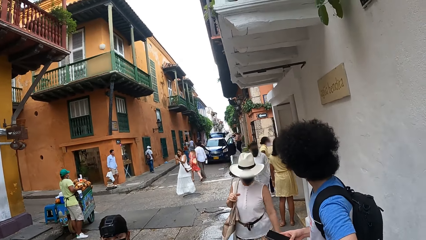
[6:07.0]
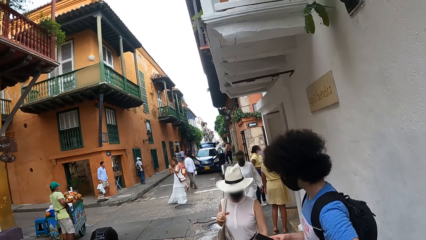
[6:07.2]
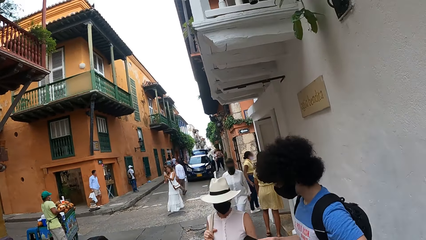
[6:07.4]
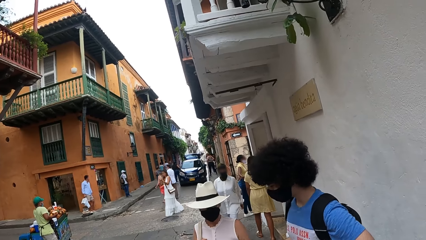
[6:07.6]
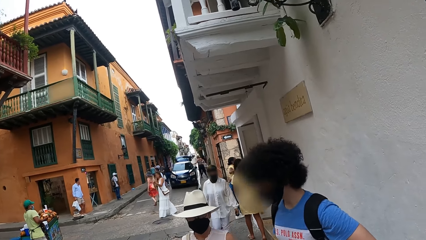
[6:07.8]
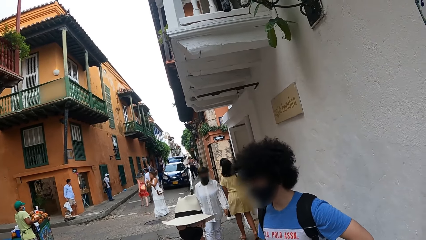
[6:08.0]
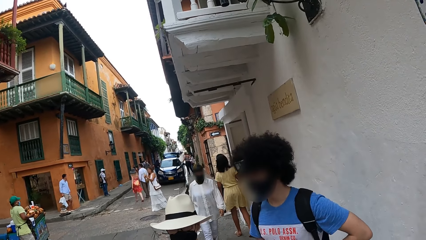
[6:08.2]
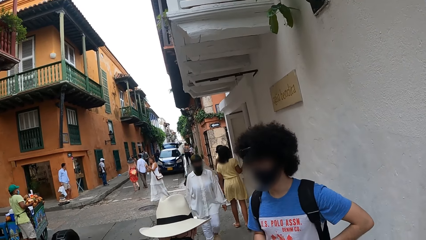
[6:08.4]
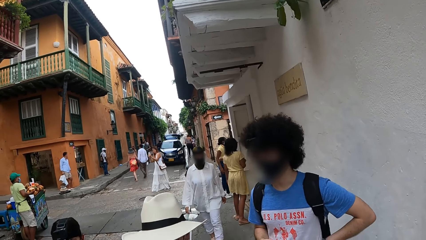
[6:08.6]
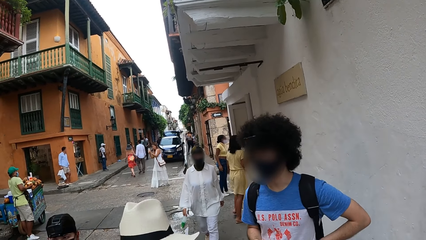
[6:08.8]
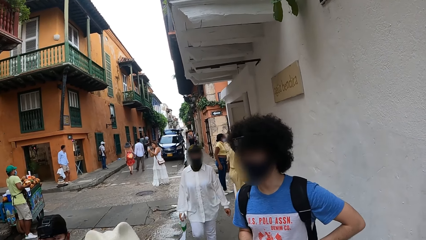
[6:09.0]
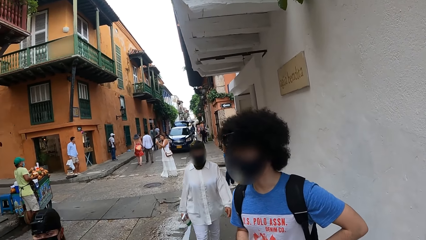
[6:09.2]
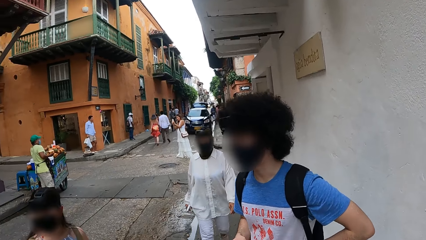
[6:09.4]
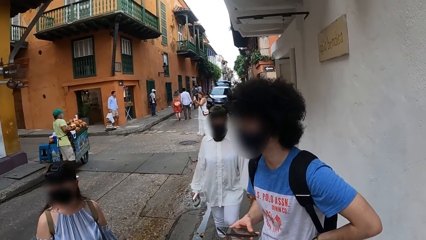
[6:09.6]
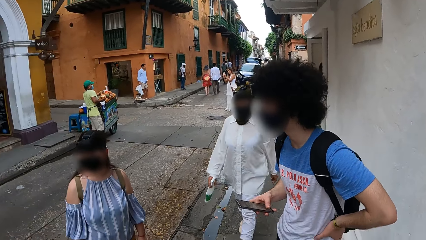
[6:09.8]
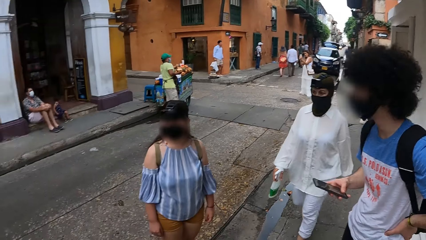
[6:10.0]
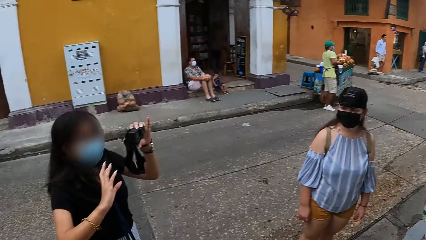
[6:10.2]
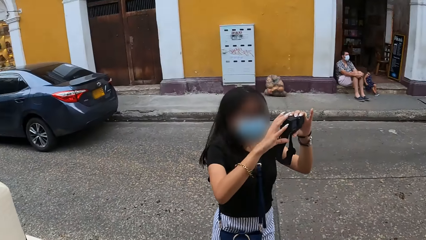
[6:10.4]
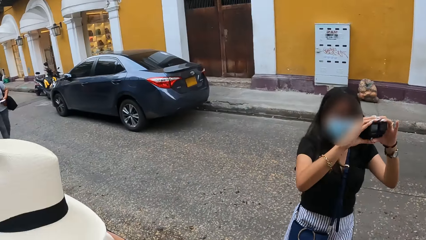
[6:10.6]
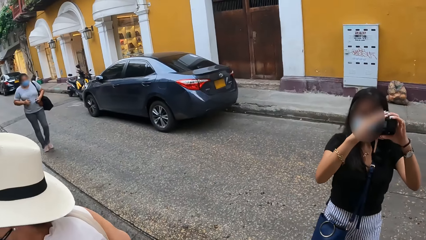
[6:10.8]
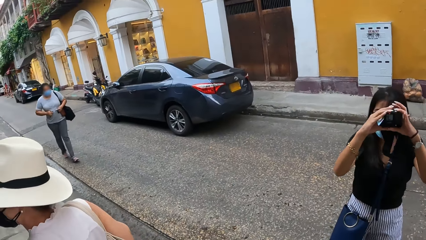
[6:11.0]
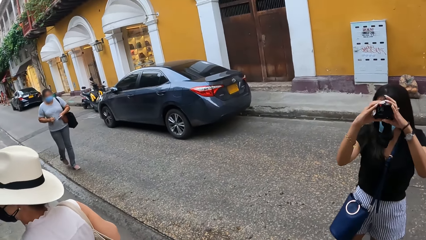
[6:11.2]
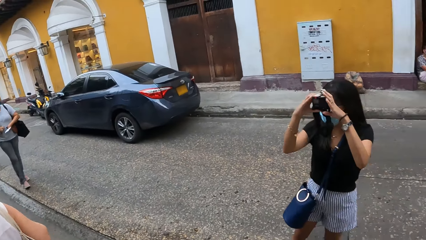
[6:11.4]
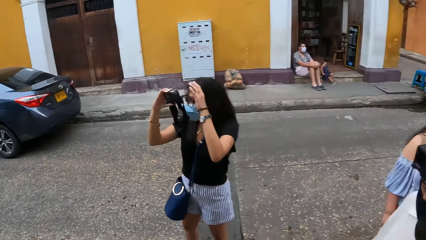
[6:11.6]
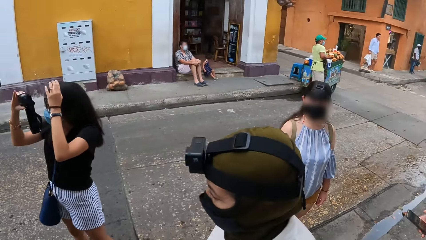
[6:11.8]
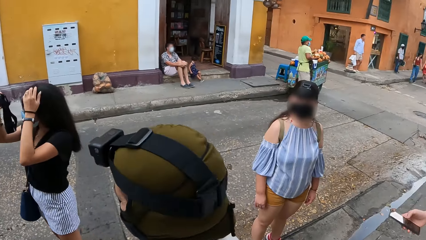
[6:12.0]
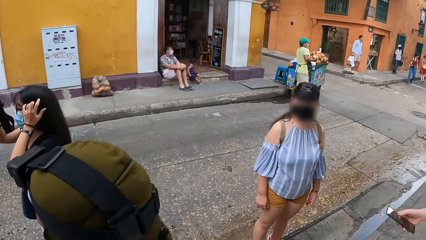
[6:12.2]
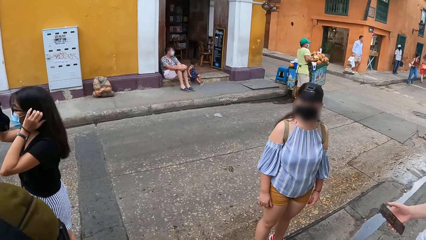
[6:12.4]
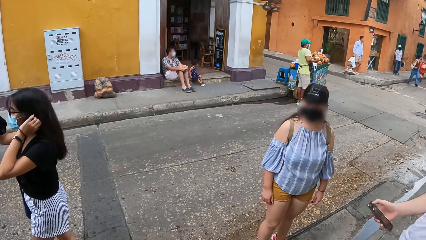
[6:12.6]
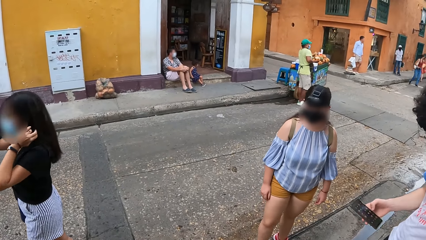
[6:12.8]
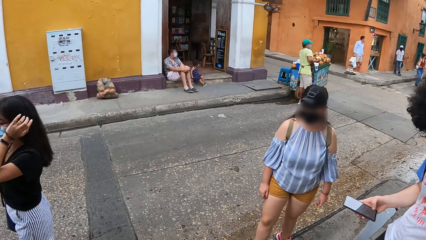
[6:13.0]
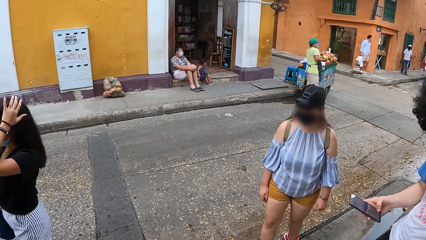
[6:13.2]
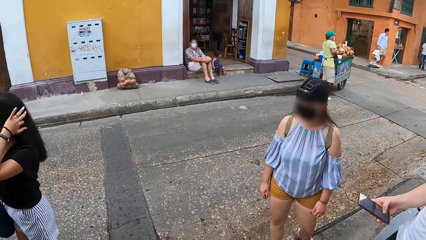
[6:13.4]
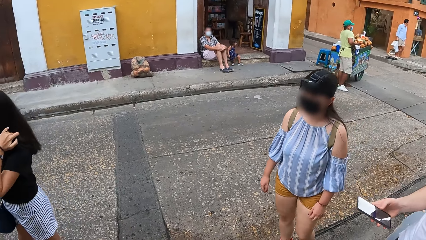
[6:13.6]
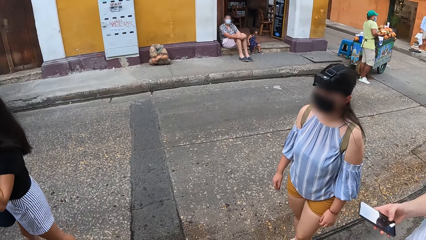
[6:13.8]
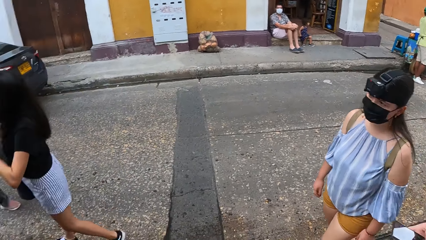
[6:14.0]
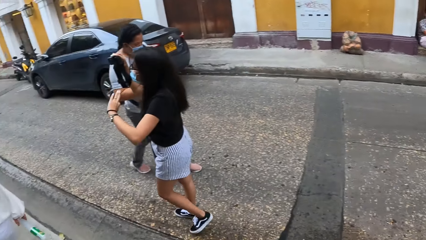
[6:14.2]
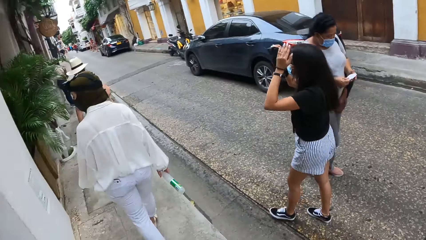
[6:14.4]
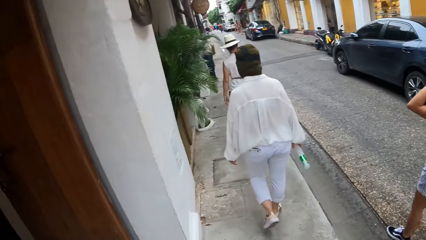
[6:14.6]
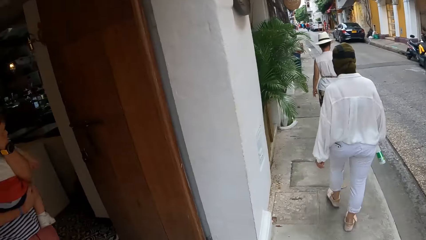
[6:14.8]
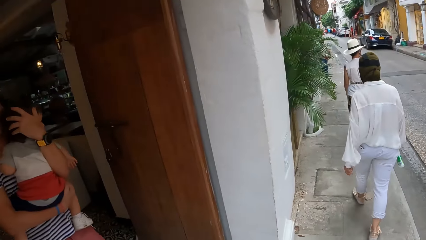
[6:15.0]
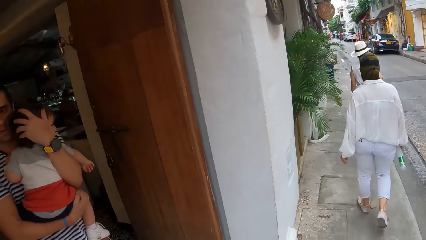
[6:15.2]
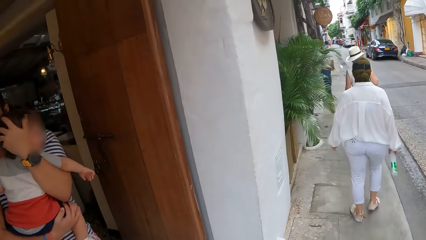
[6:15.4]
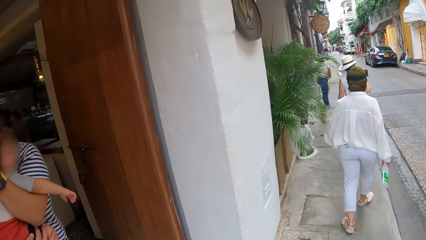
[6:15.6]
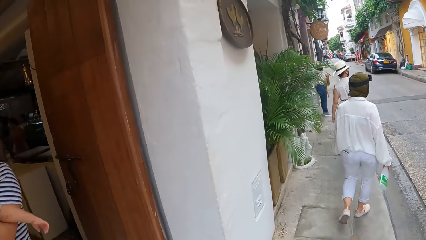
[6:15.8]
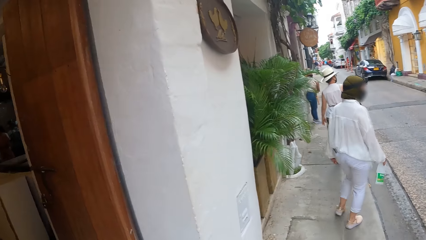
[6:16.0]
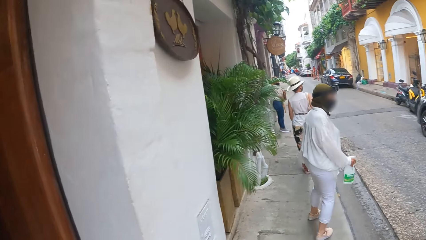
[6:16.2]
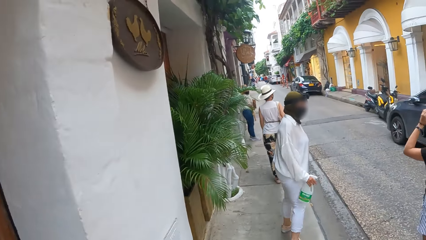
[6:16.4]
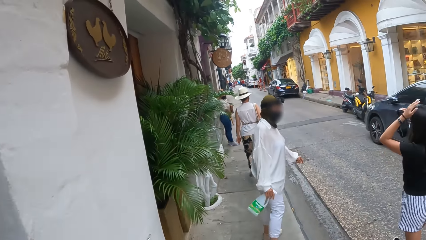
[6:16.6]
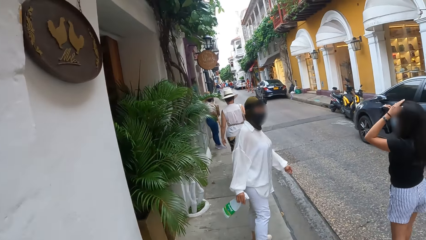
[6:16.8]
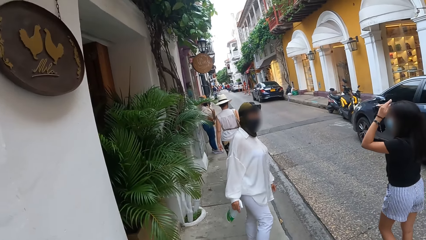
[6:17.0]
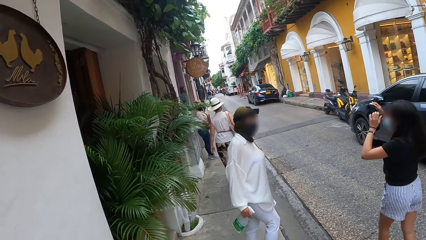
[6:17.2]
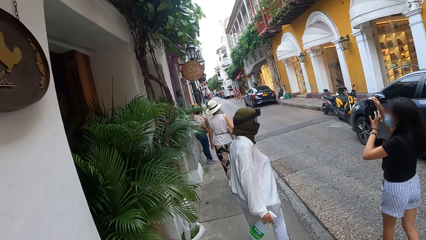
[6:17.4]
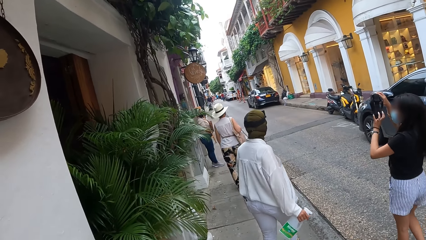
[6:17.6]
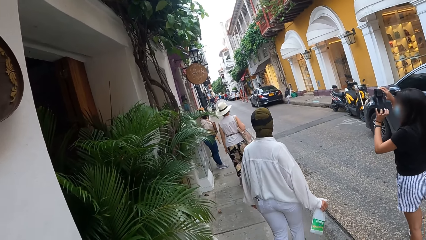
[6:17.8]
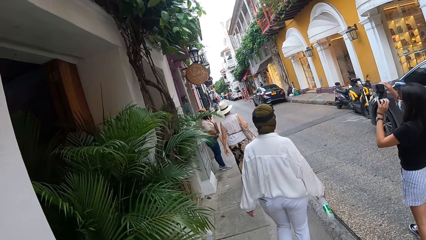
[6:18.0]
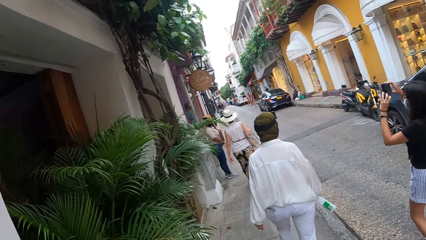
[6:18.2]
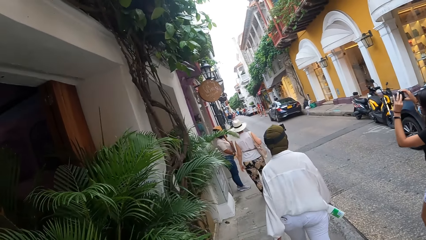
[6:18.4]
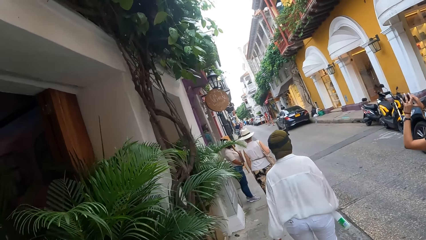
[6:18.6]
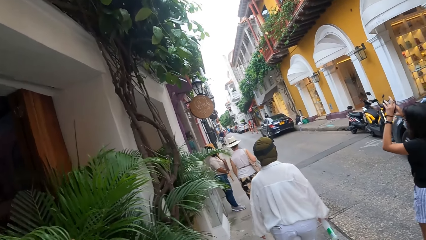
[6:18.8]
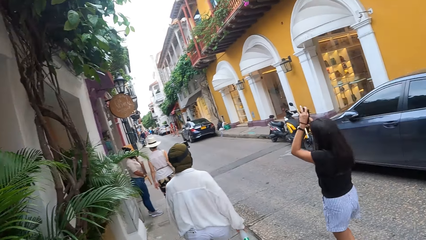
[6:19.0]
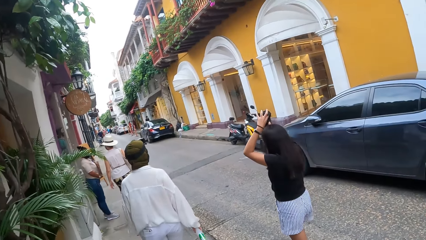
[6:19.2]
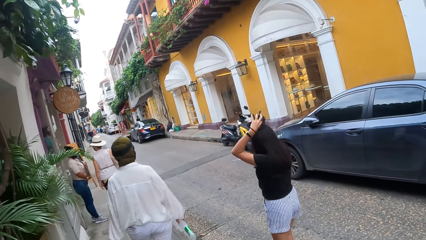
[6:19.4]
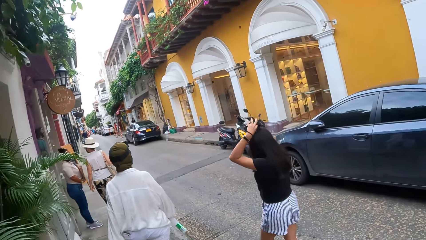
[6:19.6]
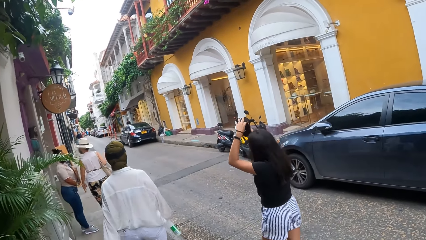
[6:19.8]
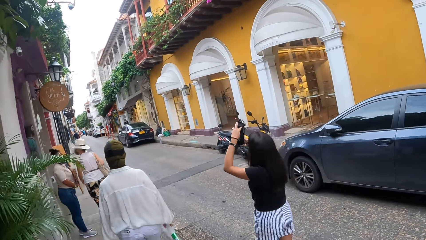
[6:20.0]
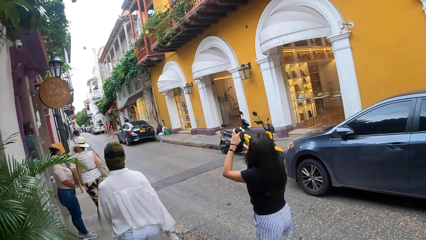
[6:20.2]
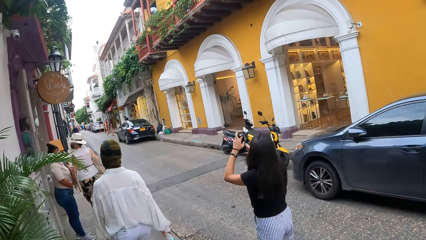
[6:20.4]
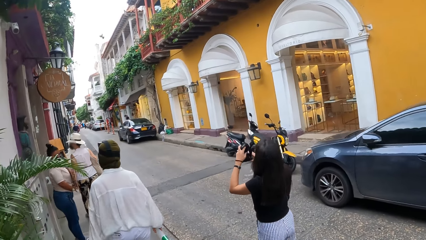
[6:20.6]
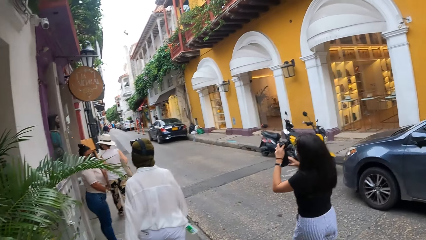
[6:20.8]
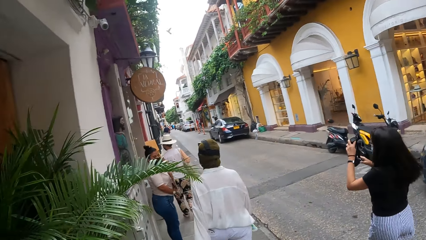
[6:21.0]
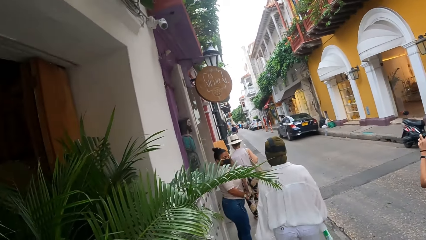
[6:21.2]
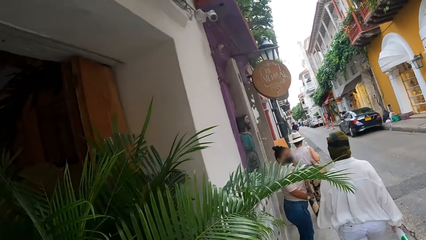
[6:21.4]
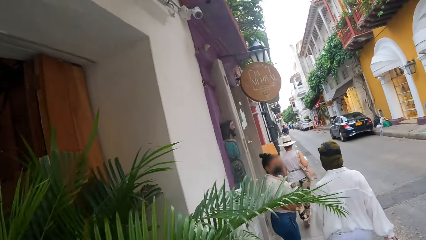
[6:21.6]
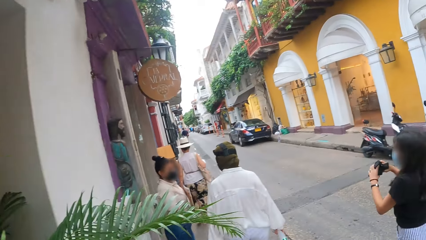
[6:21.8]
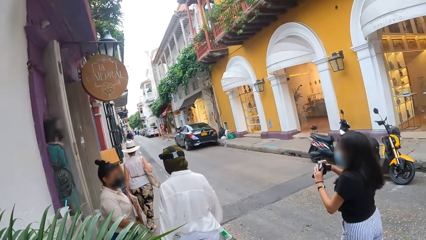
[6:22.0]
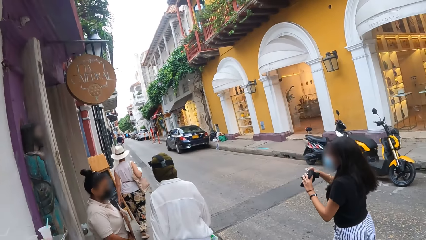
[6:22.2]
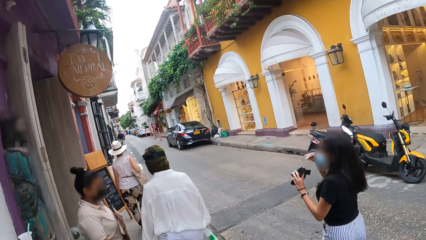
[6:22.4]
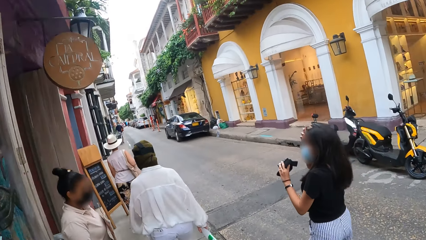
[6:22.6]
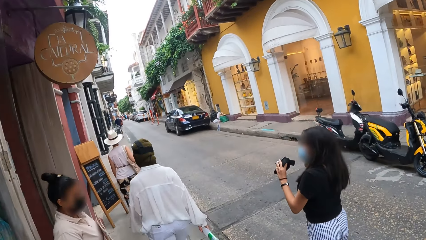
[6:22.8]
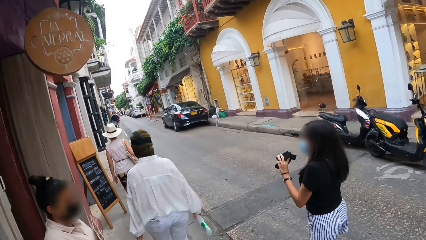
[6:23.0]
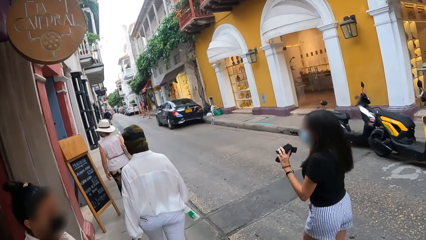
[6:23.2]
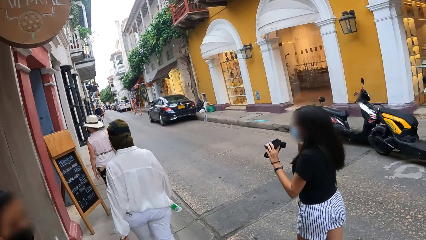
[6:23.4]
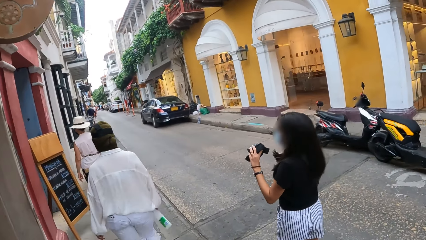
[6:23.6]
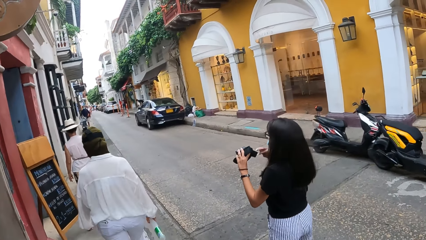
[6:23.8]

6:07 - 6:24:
A lady moves around. Another lady moves around. A third lady touches the hair. A person walks around. The camera wearer walks around. The third lady touches the camera. The camera wearer walks around. Another person walks around.
